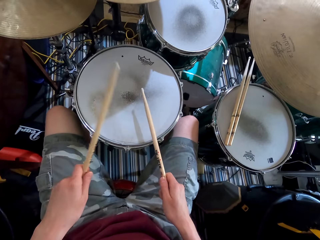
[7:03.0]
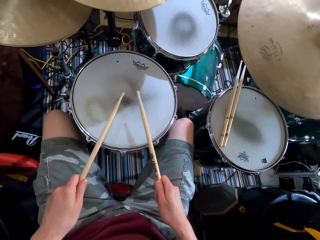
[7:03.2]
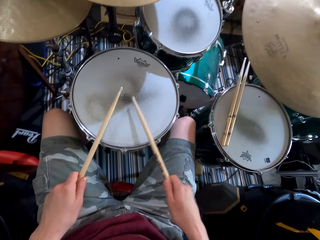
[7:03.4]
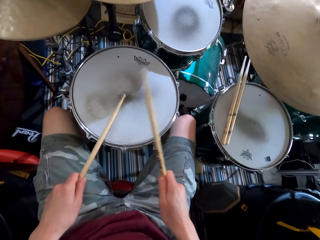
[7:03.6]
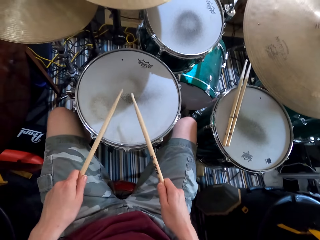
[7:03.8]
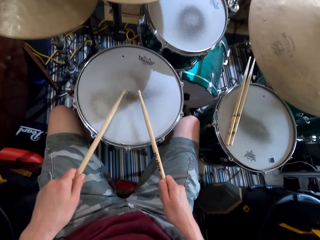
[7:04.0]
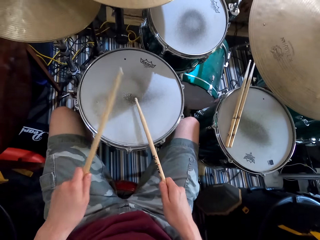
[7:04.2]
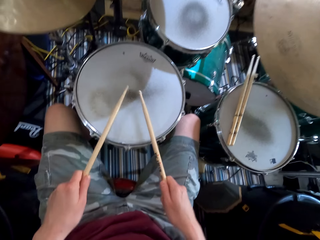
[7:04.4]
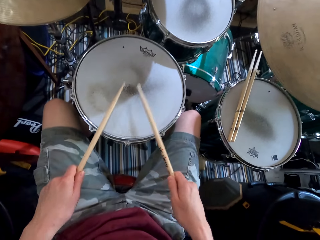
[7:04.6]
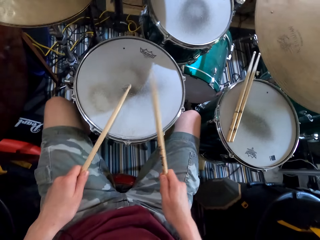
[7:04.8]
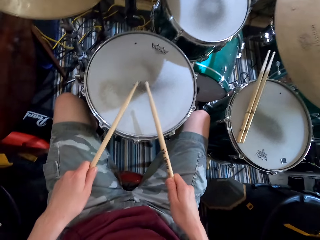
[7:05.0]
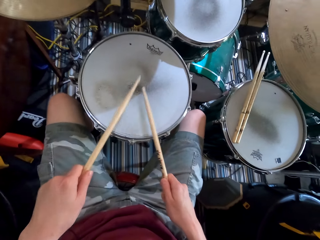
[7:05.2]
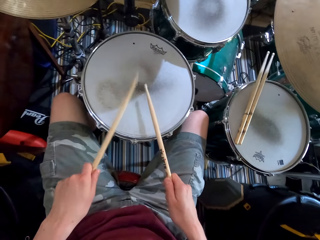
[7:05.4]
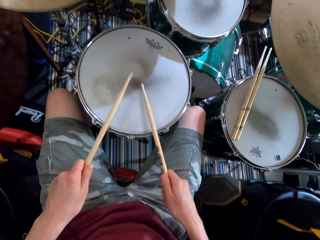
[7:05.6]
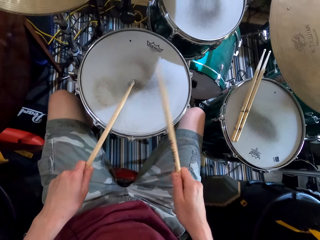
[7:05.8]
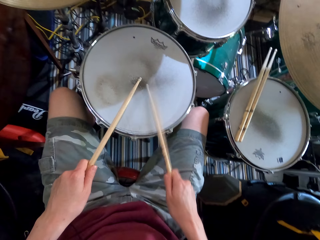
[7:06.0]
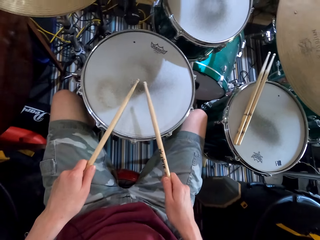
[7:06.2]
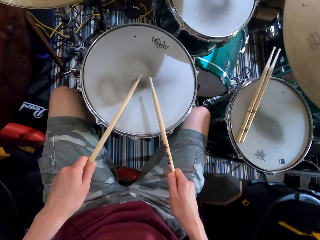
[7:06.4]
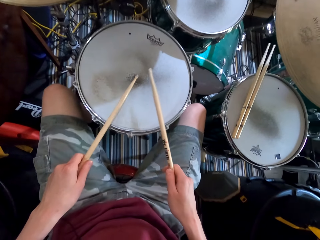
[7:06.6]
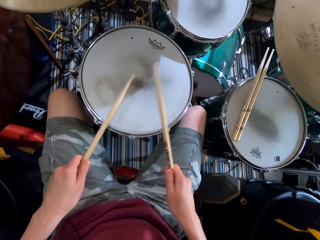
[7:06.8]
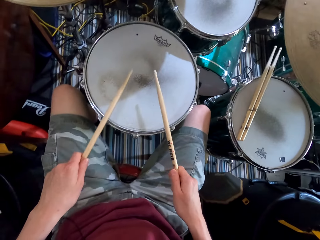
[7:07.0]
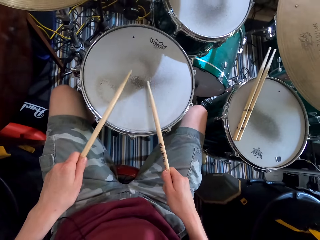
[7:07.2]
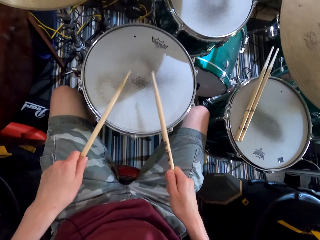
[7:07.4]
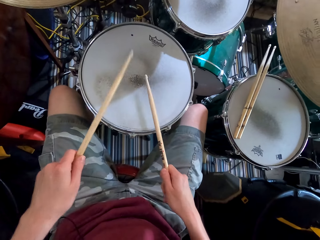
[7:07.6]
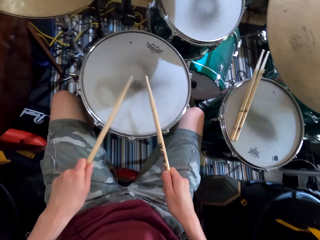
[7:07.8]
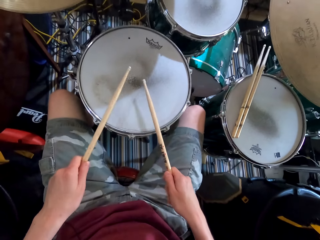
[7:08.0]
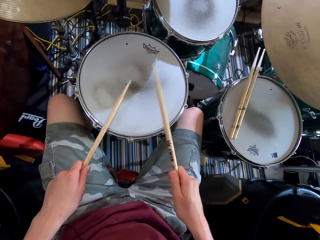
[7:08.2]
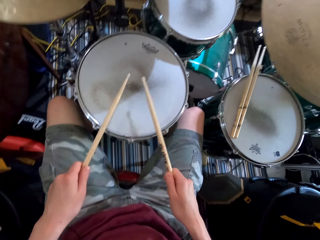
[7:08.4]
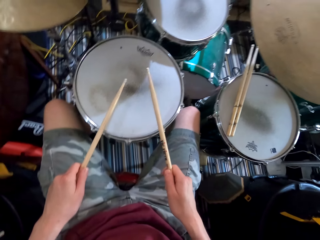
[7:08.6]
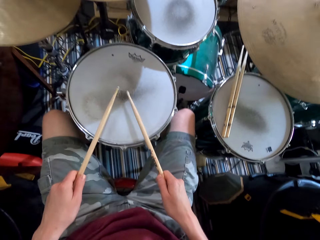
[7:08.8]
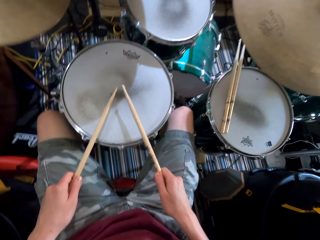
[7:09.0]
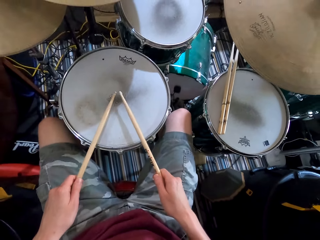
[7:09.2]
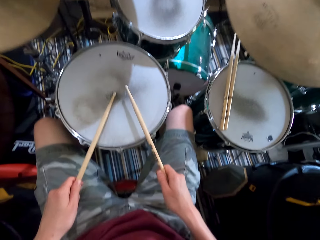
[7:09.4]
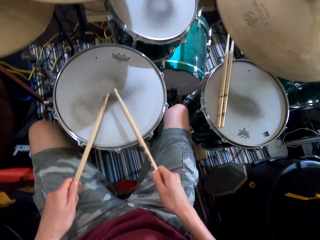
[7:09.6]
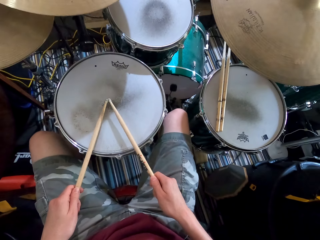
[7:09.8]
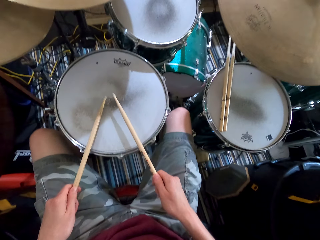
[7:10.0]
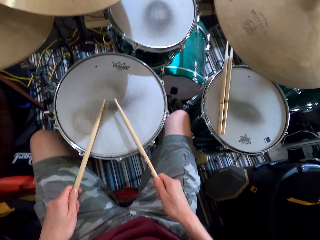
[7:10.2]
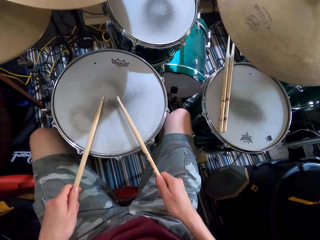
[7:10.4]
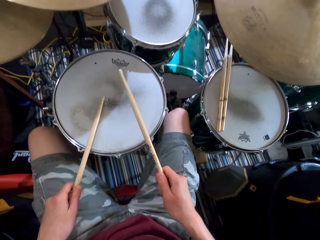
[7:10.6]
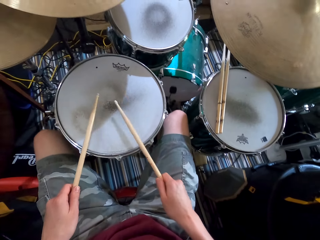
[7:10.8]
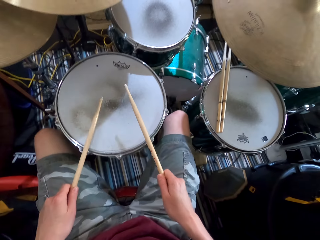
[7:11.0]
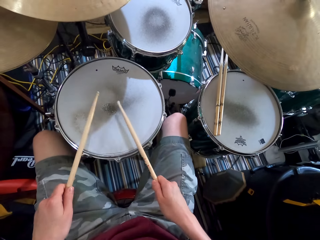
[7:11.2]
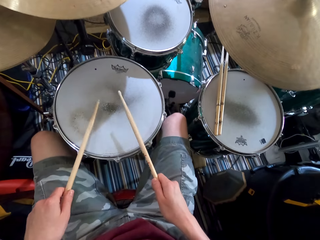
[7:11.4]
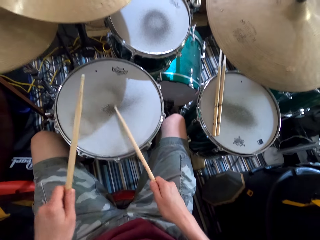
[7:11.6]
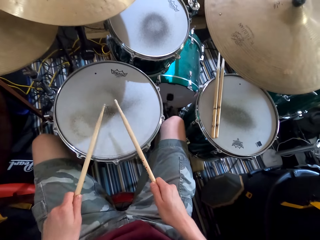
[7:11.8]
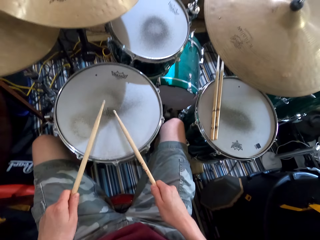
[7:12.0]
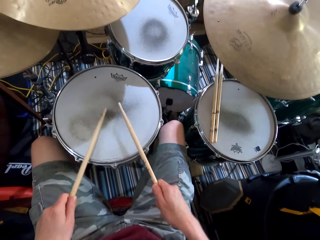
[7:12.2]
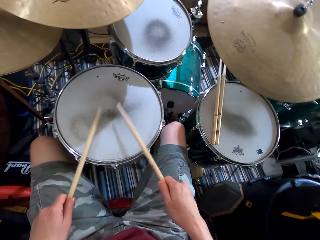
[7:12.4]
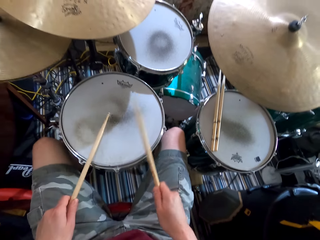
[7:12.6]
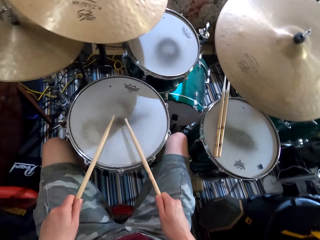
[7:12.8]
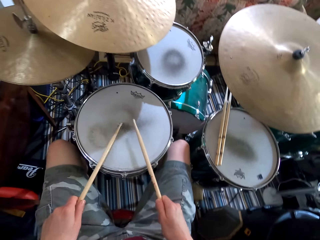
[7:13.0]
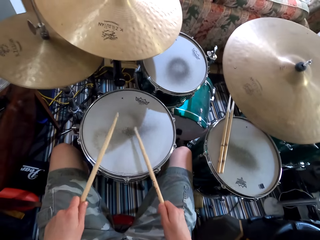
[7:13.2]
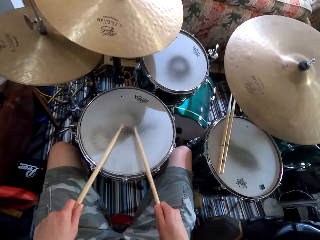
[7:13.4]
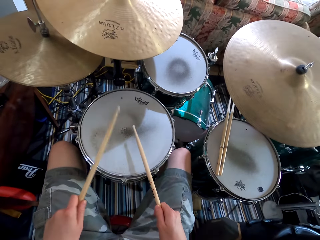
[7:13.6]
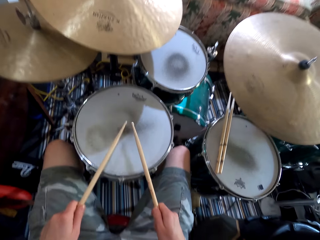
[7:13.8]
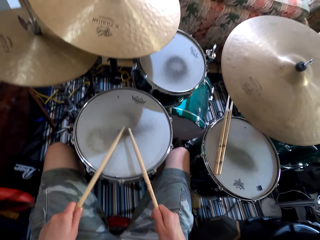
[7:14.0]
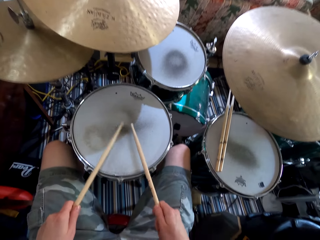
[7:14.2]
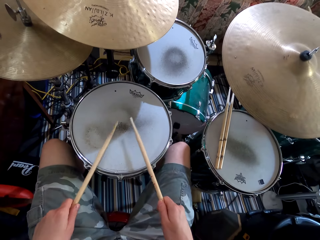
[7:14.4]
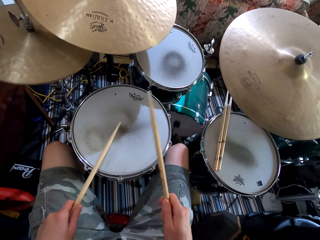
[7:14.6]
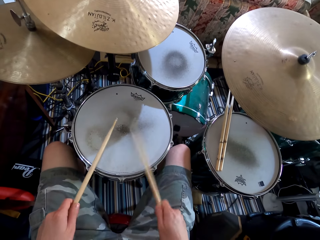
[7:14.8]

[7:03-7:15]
The camera wearer shakes a leg. They play the drums. They shake a leg. They play drums. They shake legs. They play drums.

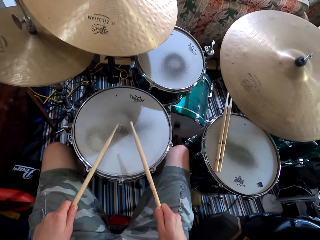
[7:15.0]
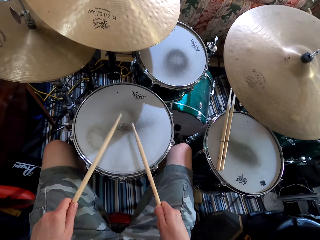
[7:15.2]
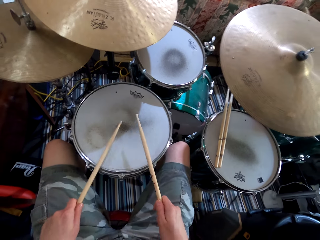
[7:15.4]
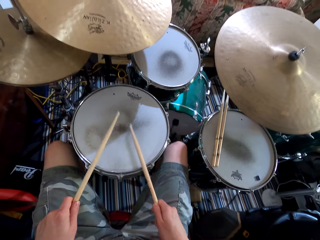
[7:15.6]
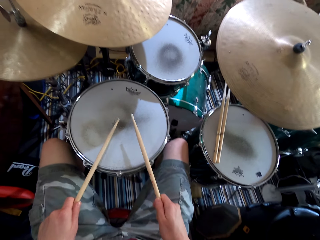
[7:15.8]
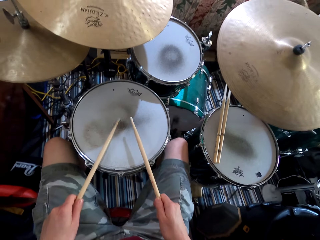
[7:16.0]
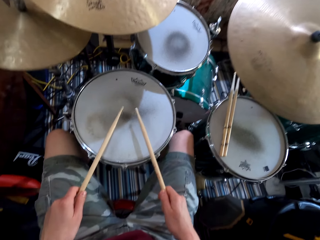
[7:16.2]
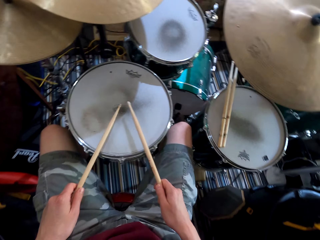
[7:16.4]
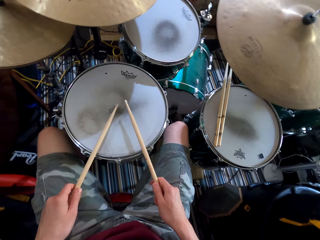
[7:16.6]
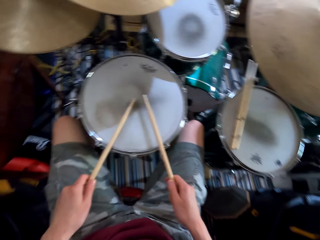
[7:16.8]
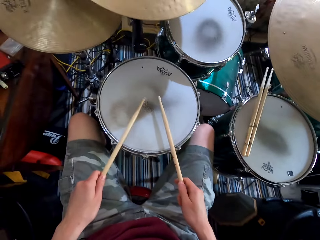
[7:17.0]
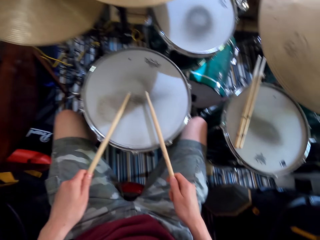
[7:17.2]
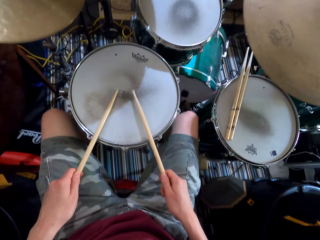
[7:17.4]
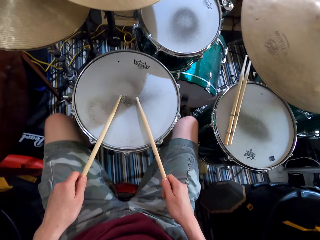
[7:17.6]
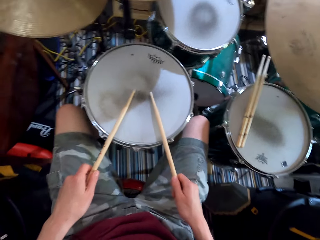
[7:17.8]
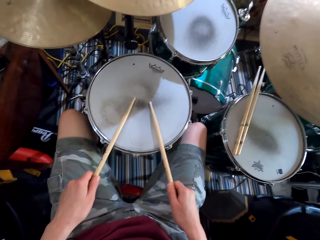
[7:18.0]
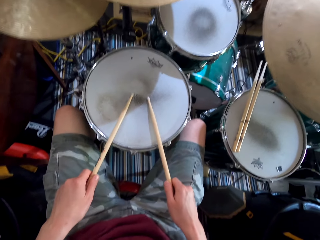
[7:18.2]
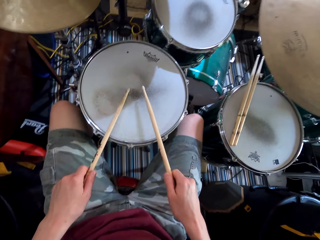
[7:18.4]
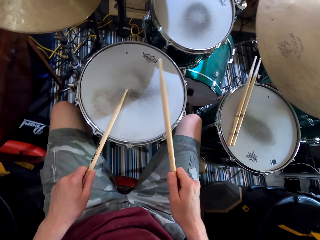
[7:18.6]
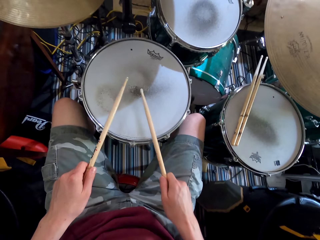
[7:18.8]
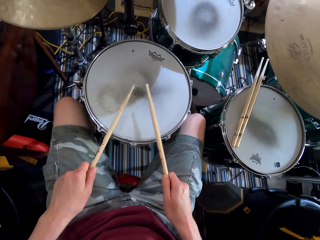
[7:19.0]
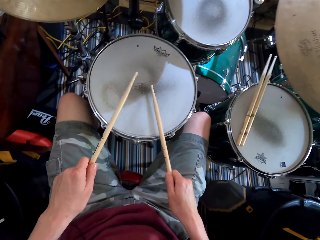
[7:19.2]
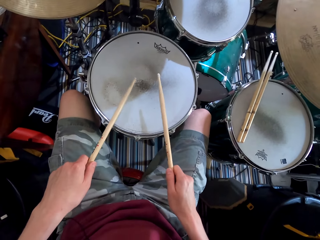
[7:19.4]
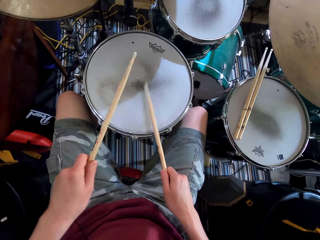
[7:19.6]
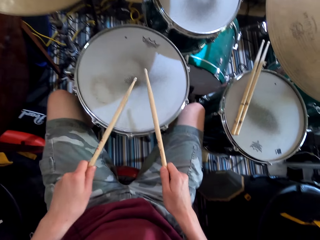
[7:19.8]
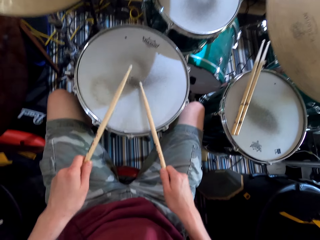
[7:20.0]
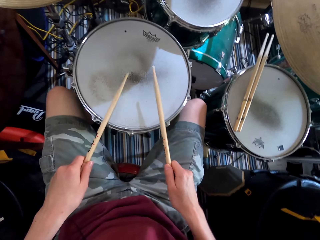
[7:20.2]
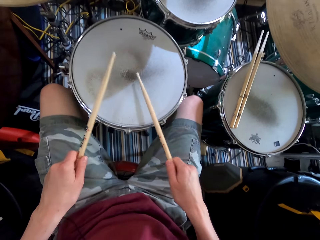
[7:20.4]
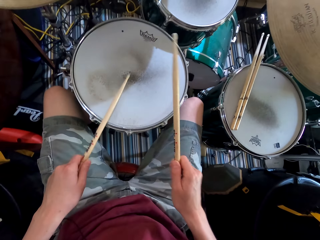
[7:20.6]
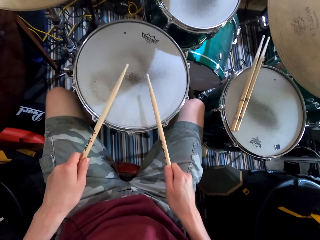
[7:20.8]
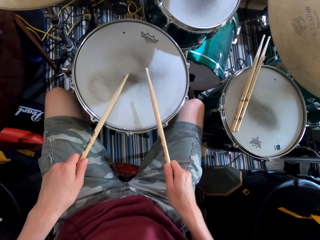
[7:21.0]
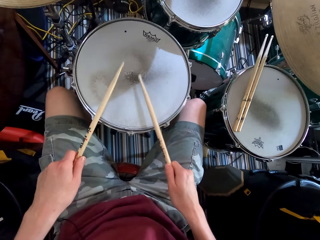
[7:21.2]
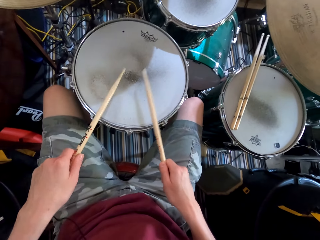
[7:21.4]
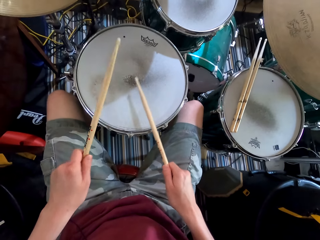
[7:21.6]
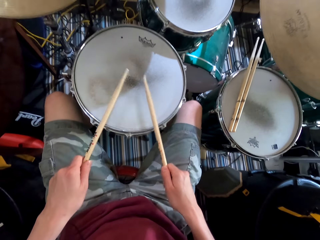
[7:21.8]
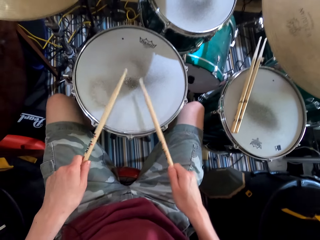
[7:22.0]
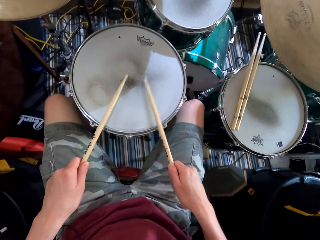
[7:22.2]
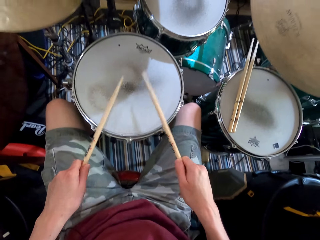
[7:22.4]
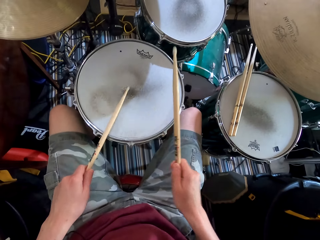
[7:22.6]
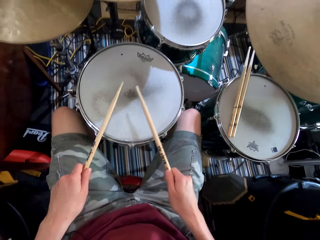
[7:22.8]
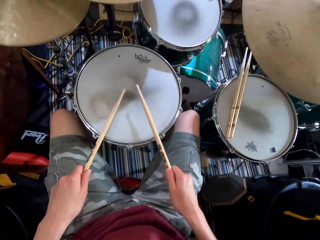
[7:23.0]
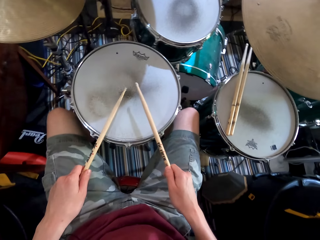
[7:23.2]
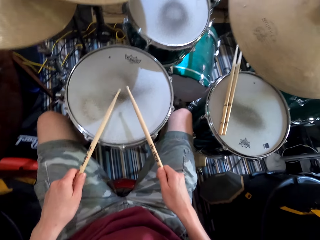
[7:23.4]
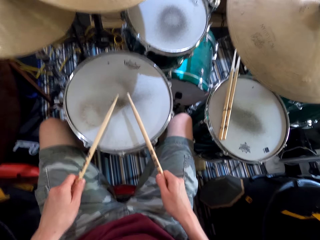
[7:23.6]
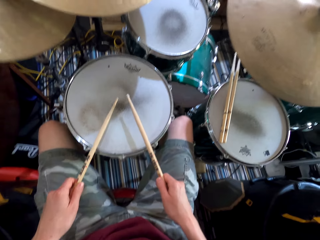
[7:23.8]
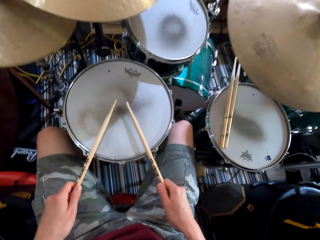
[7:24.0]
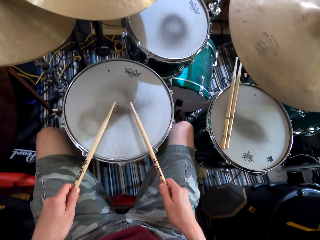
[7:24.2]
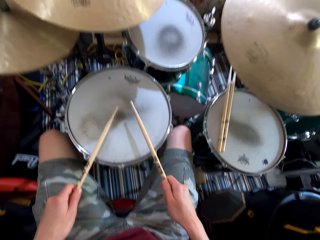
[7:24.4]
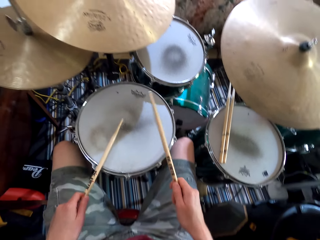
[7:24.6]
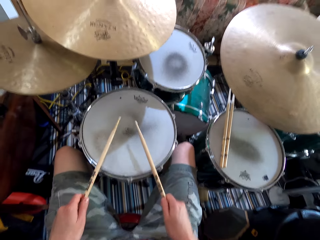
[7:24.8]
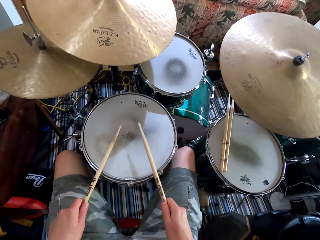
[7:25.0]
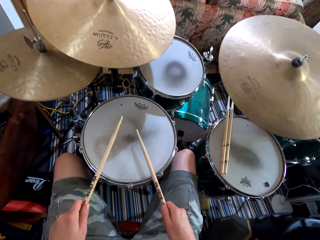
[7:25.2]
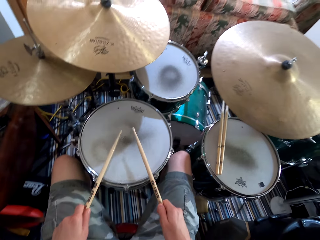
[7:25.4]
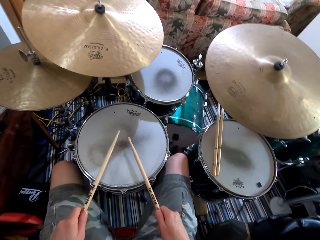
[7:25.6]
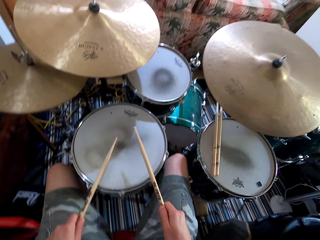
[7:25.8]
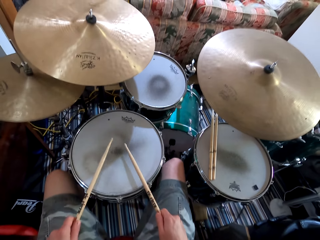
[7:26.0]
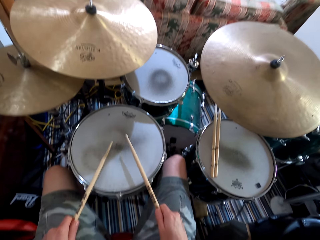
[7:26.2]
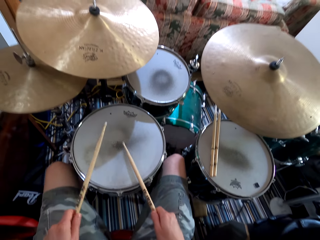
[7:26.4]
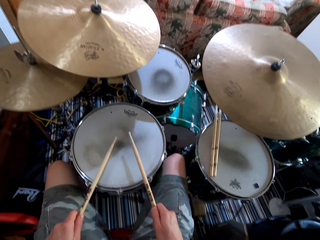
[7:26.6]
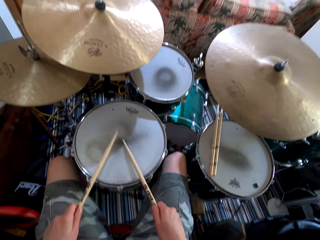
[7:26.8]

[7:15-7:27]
The camera wearer shakes a leg. They play drums.
